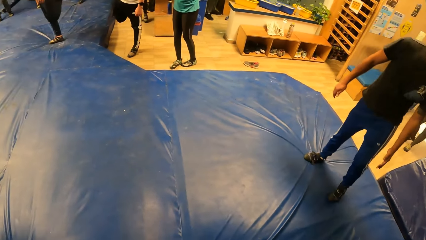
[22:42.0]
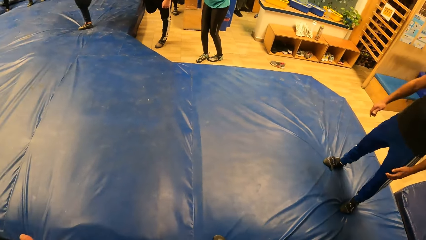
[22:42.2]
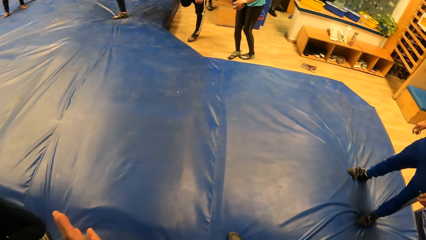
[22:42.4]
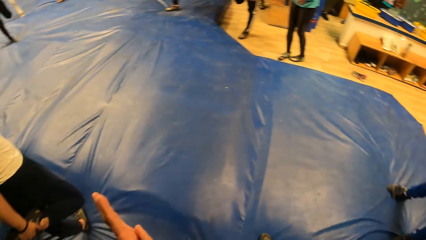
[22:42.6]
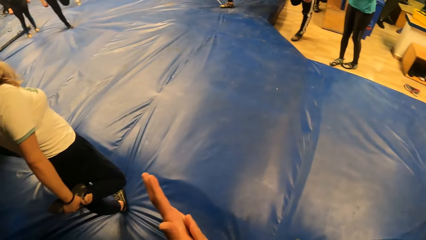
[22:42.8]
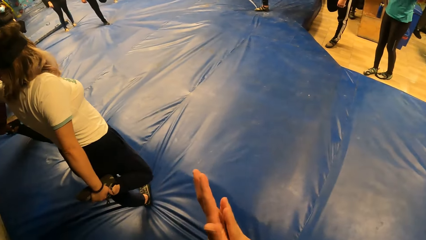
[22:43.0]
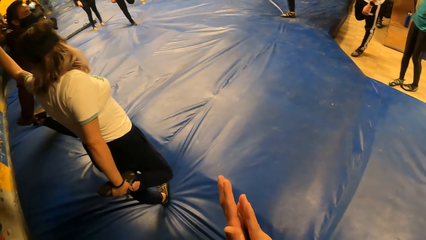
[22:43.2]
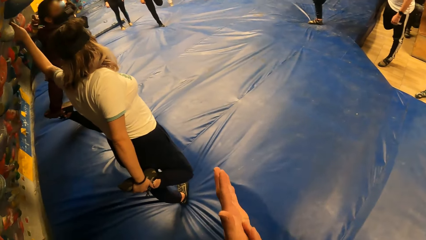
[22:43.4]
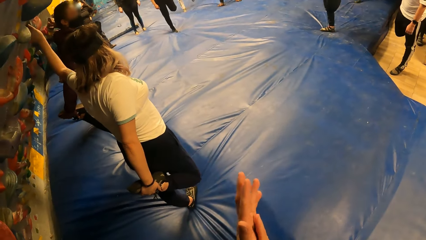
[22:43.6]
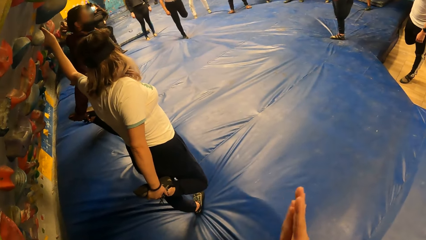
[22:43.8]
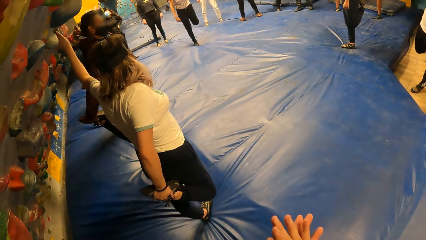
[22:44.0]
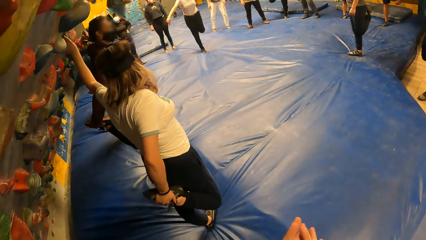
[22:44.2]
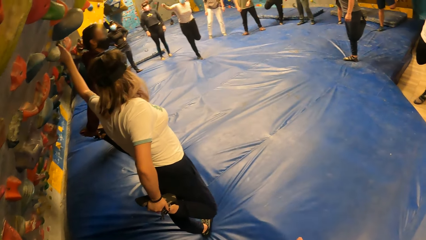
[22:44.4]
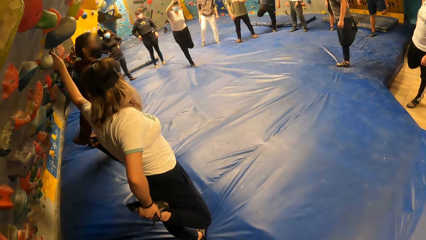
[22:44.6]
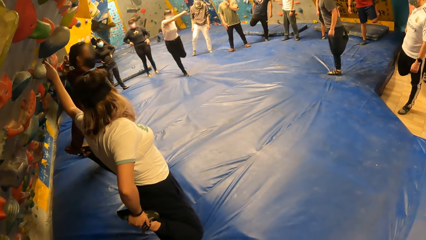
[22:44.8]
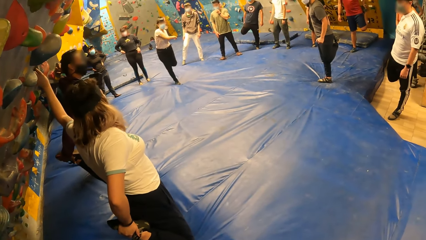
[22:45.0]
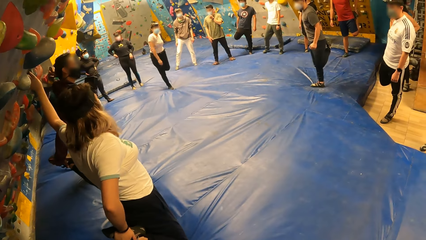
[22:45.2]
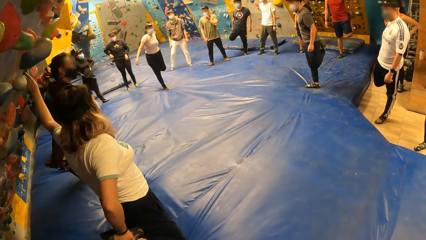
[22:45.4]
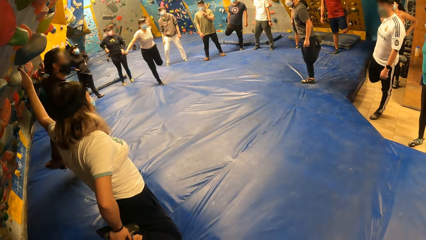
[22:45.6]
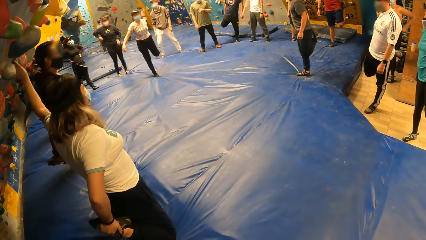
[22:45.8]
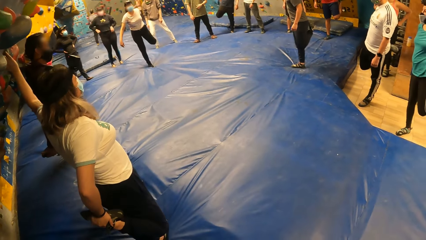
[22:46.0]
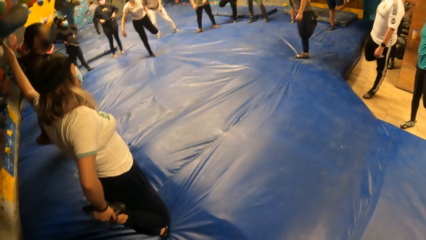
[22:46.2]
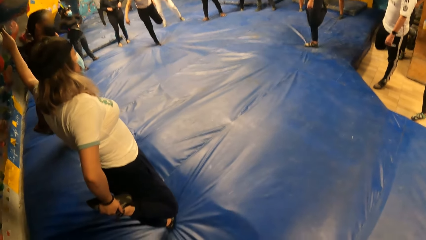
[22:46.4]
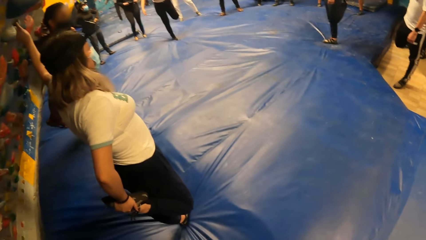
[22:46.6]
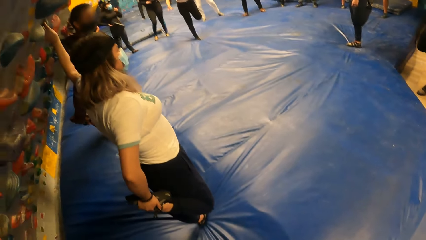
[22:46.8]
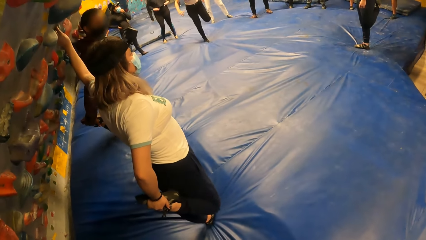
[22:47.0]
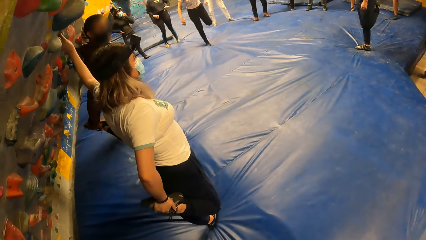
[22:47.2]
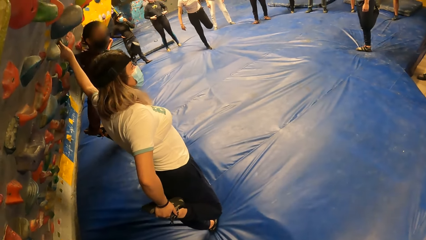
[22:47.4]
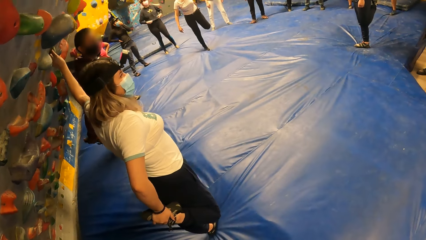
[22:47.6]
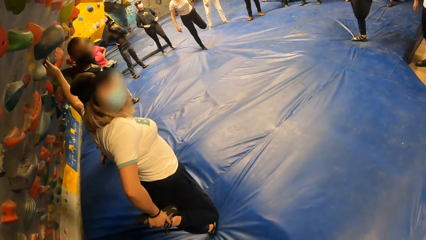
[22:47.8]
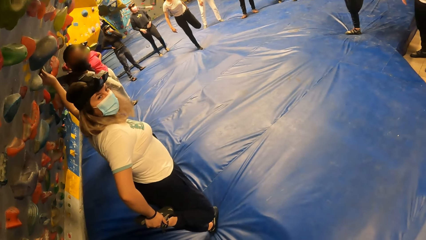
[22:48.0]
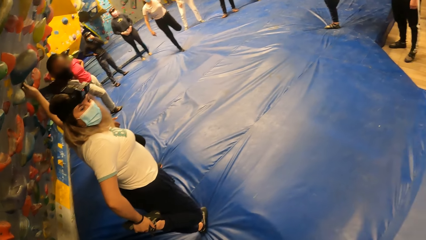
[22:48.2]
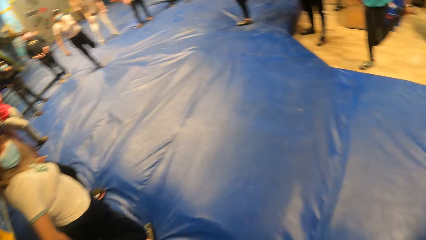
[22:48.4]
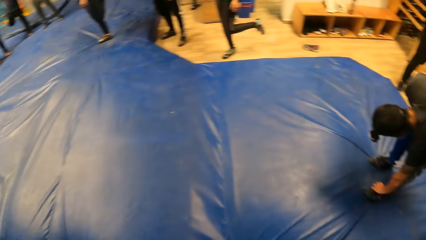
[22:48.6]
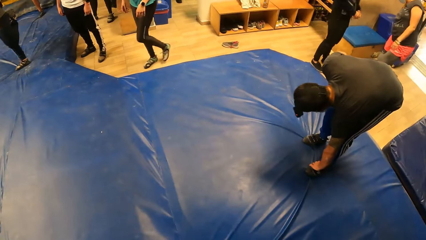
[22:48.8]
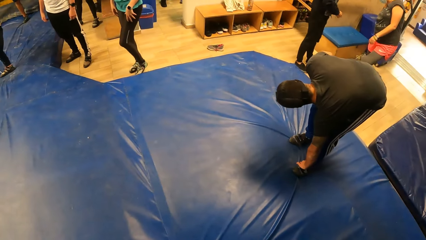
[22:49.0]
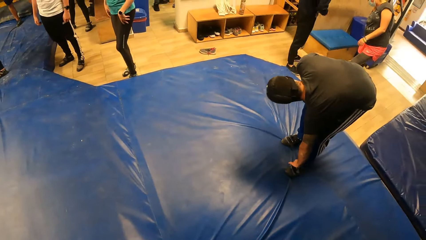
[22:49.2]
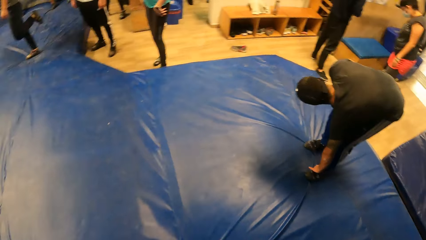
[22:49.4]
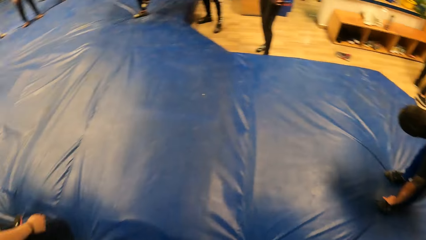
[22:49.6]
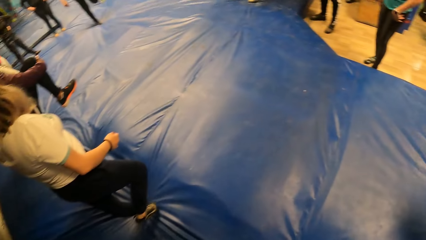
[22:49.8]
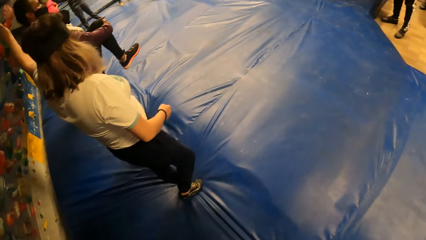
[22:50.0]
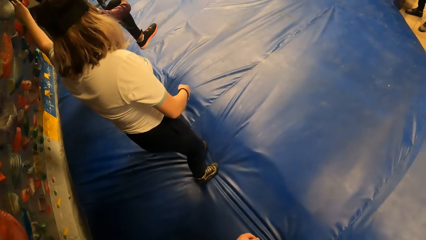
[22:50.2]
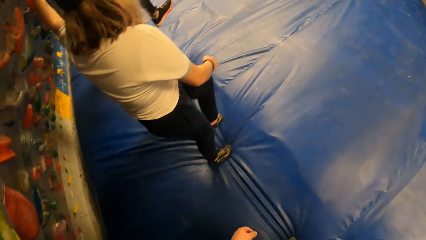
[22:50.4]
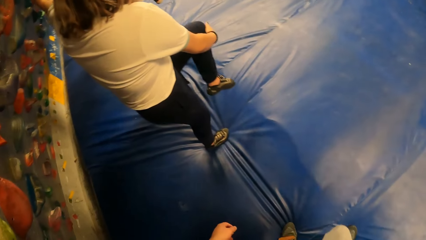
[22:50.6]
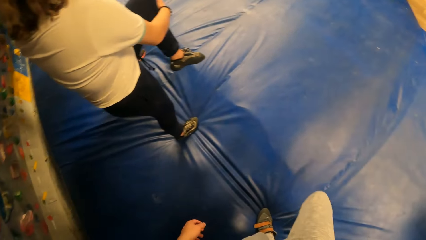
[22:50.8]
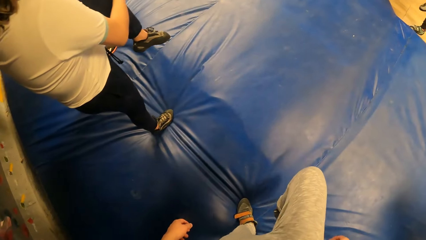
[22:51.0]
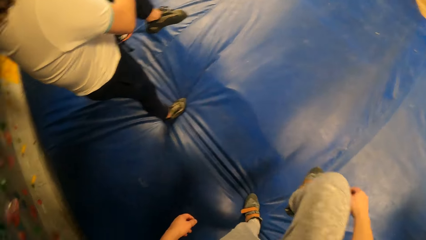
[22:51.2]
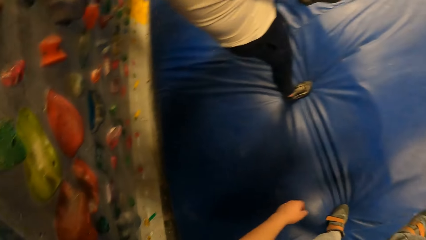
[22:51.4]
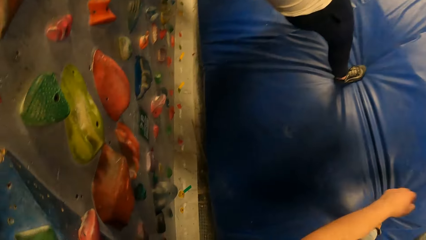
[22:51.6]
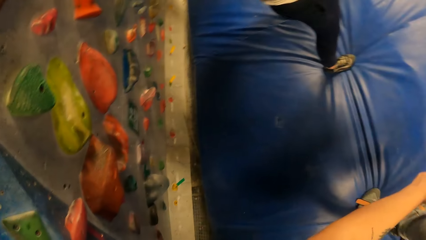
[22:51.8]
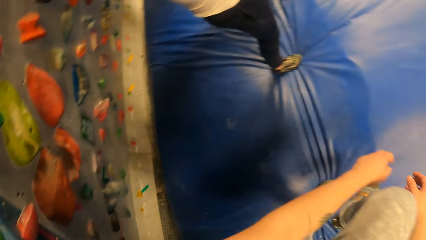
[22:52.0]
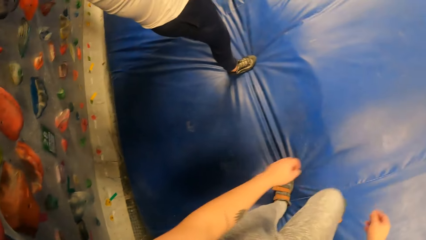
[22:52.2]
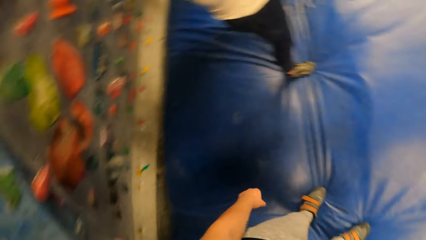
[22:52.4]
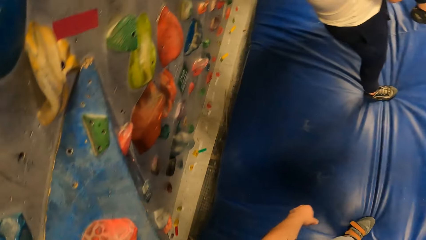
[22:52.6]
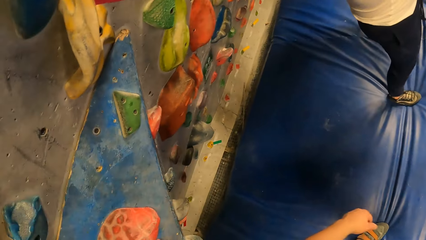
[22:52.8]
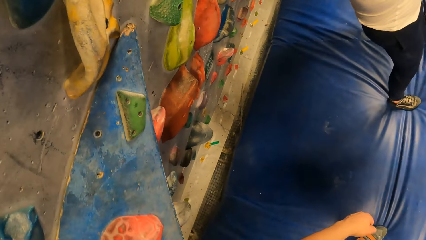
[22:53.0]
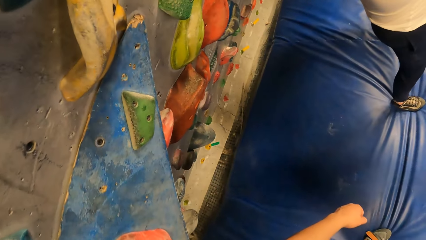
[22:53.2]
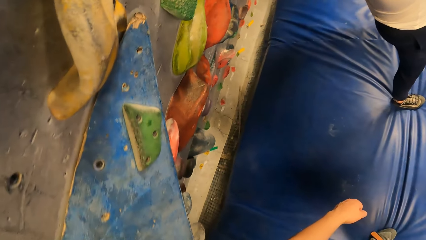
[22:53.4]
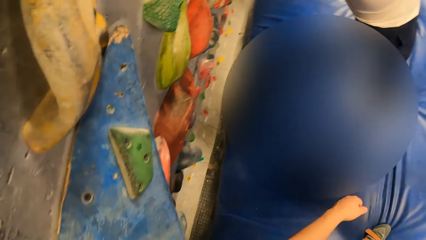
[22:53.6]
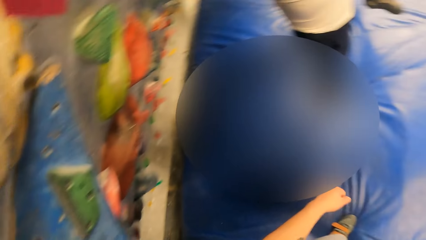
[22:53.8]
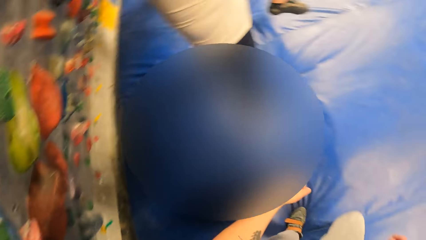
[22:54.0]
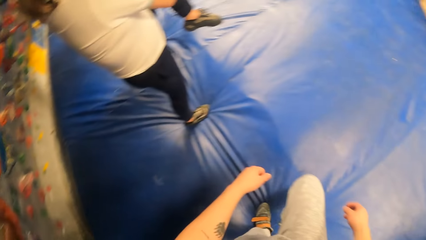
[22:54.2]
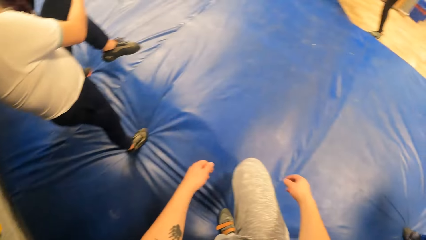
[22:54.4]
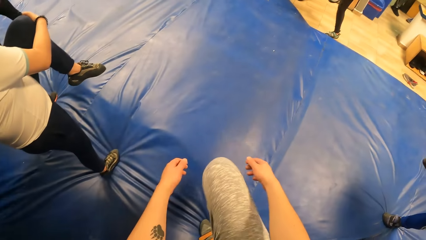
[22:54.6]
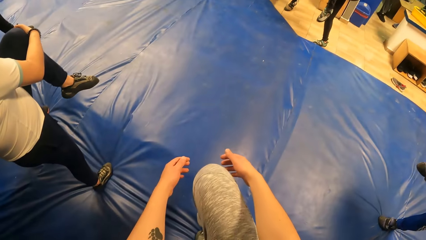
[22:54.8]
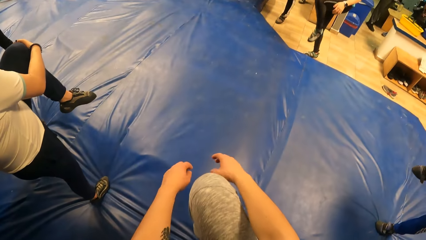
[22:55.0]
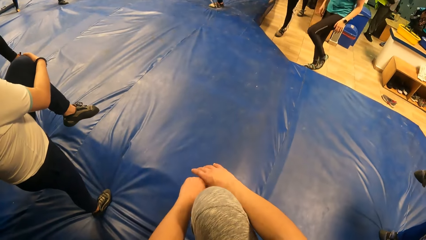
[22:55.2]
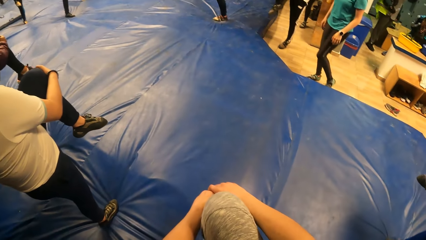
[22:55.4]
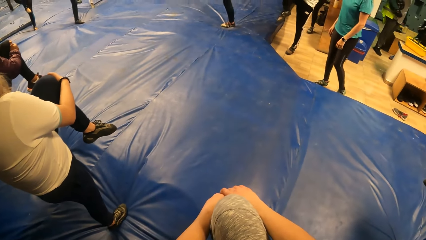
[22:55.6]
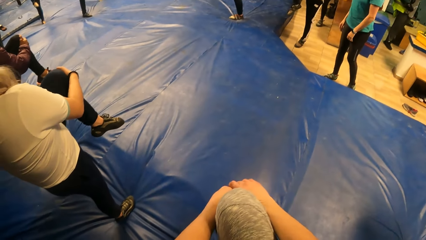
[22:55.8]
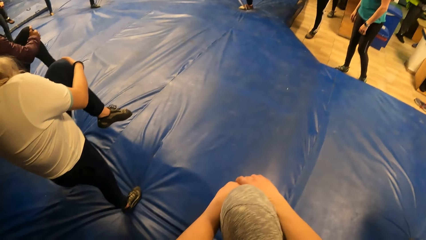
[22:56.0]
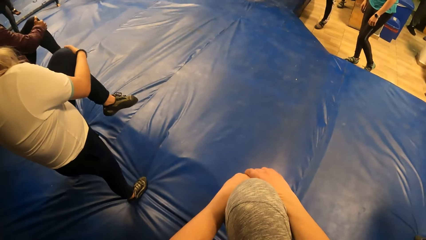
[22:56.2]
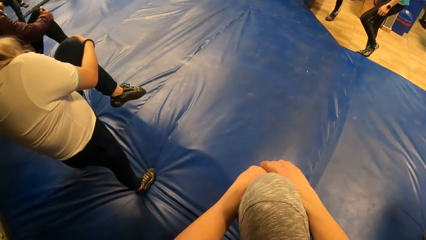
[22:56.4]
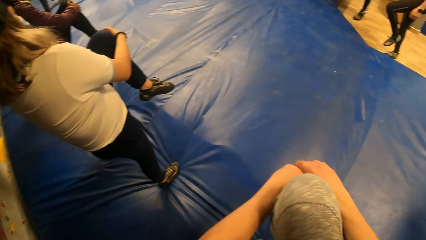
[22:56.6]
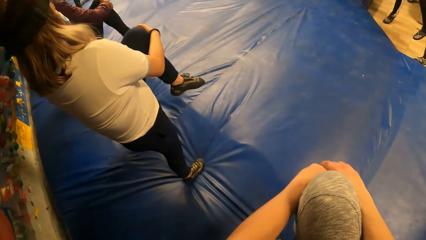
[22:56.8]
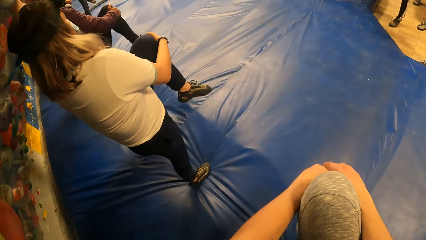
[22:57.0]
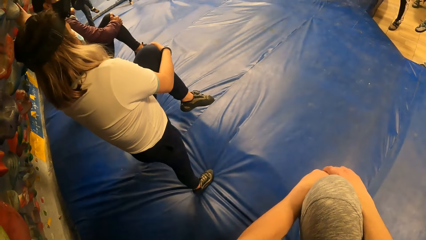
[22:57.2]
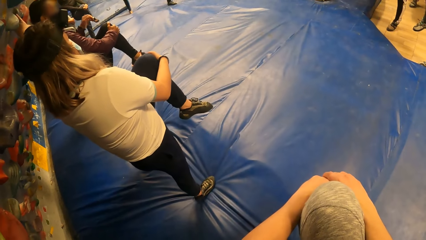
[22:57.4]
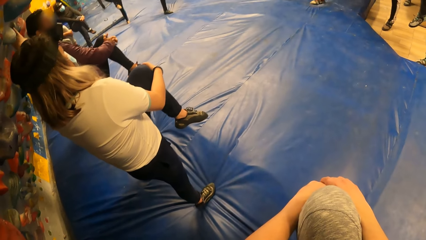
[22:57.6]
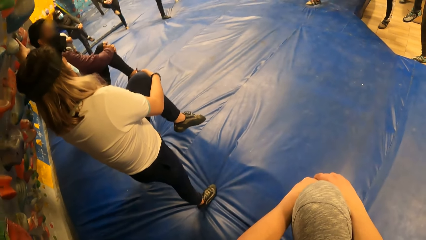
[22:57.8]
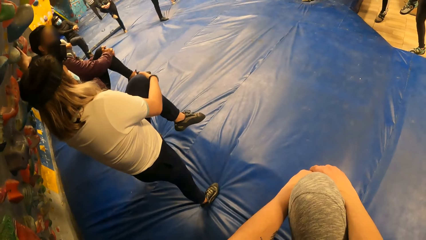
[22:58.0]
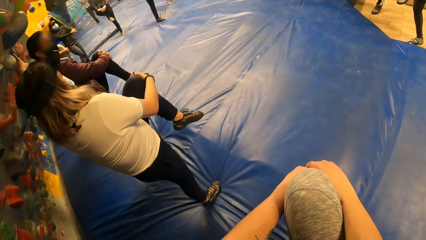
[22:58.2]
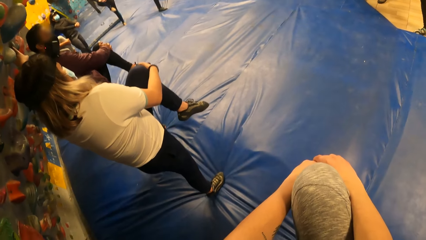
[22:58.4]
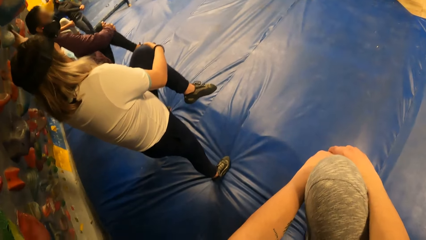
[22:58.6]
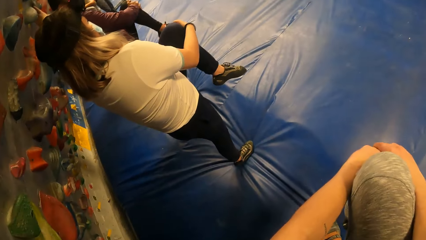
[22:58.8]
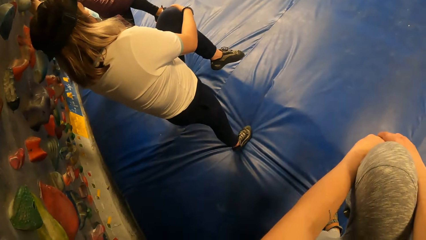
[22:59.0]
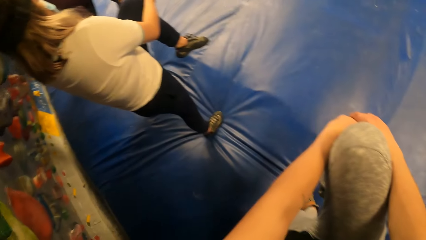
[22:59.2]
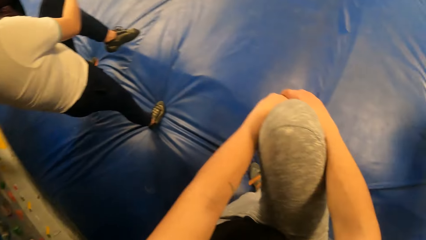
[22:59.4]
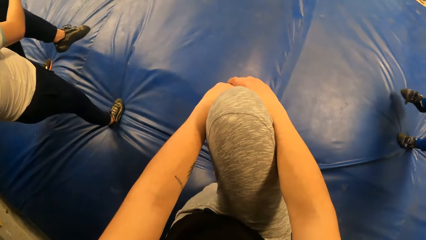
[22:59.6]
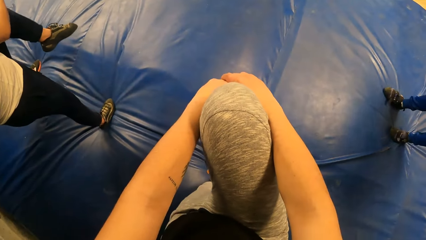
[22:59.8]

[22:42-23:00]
The camera wearer rubs the hands. She looks around. She raises her leg. She lifts the right hand. She puts the leg down. She lifts the right hand again. She raises her leg. She holds the right leg.
